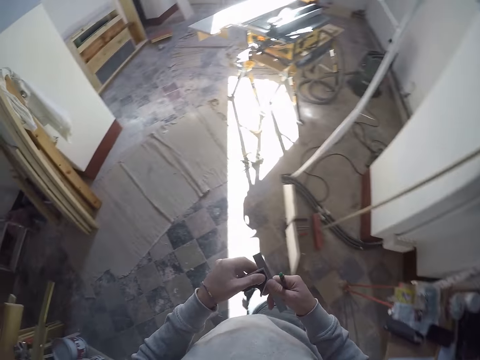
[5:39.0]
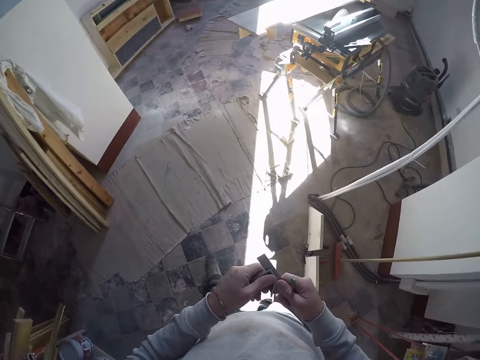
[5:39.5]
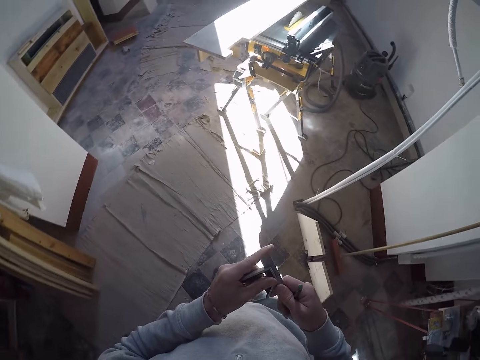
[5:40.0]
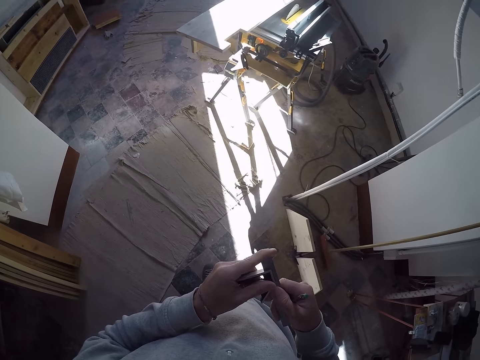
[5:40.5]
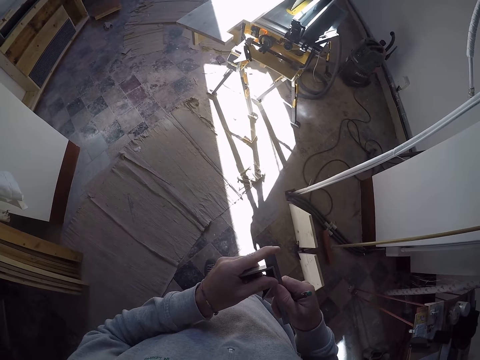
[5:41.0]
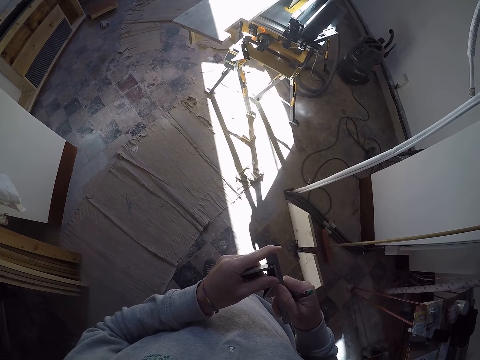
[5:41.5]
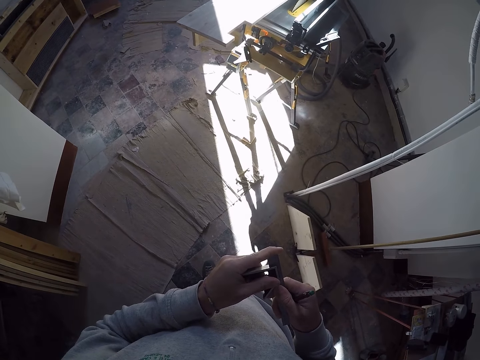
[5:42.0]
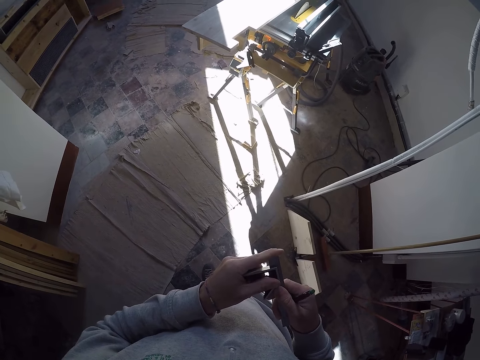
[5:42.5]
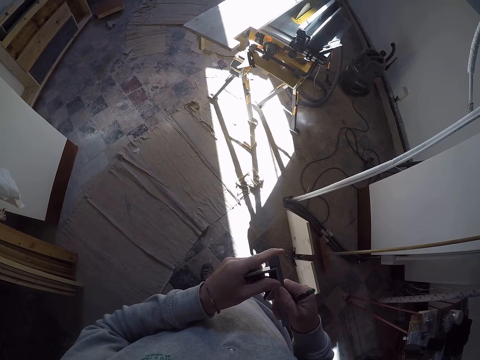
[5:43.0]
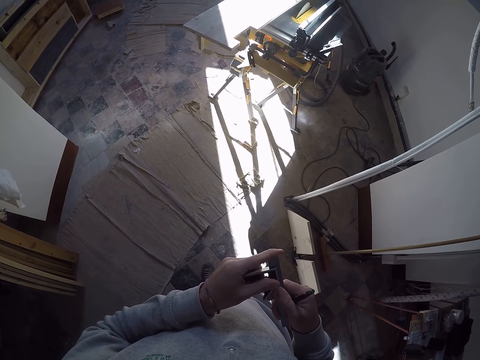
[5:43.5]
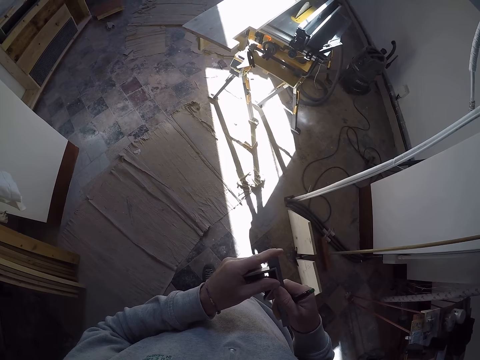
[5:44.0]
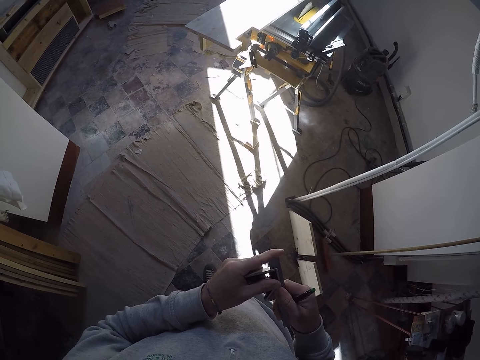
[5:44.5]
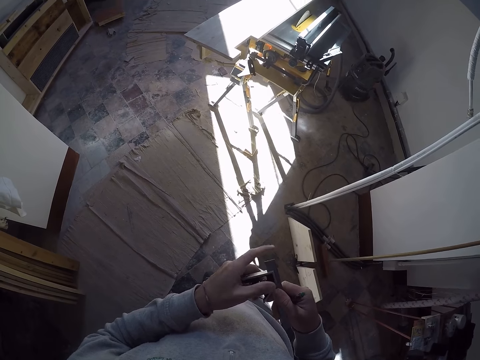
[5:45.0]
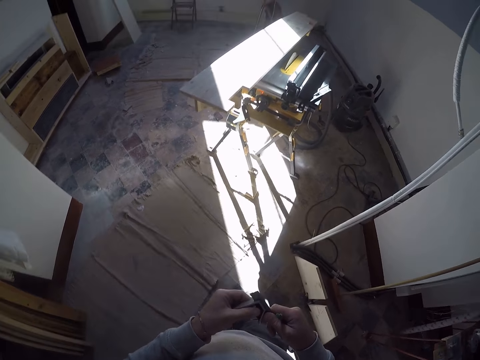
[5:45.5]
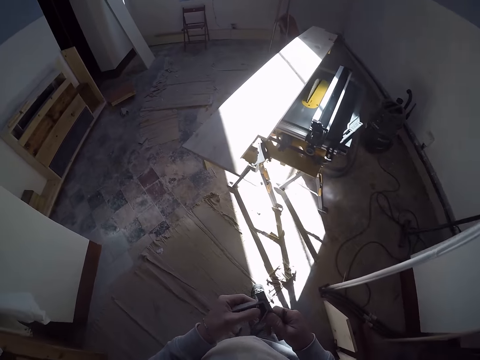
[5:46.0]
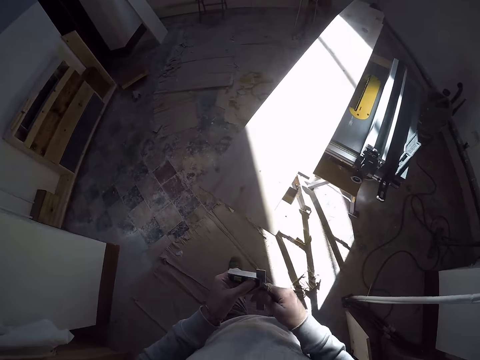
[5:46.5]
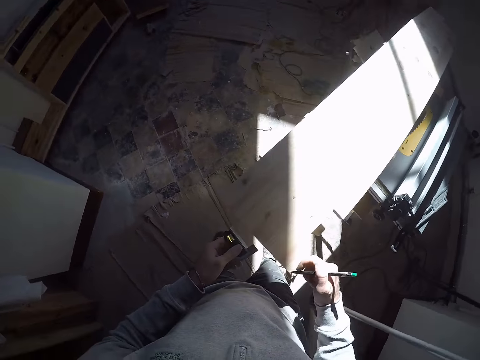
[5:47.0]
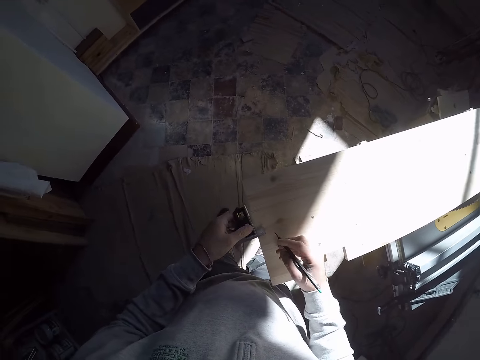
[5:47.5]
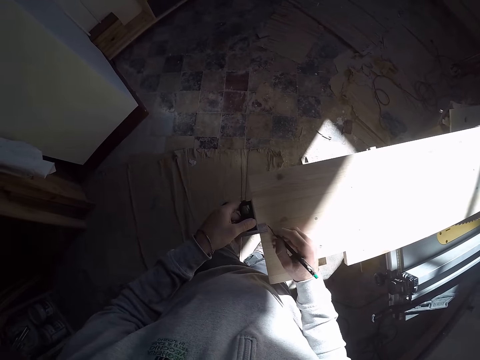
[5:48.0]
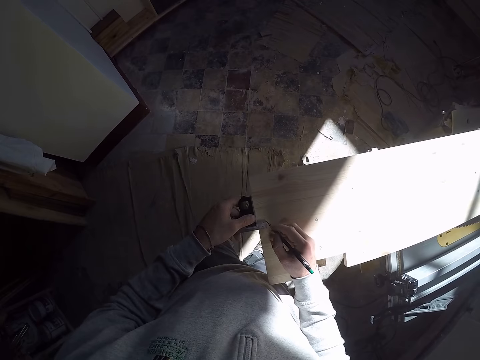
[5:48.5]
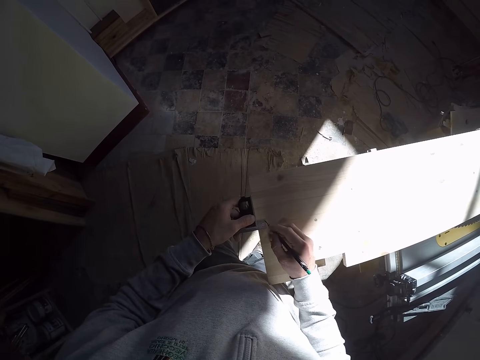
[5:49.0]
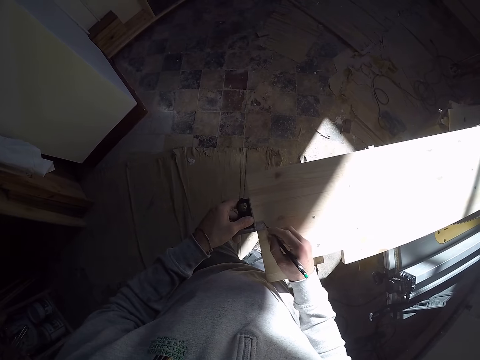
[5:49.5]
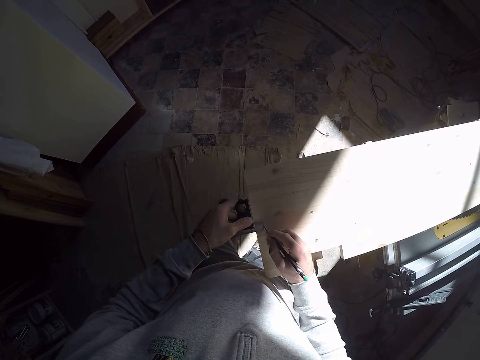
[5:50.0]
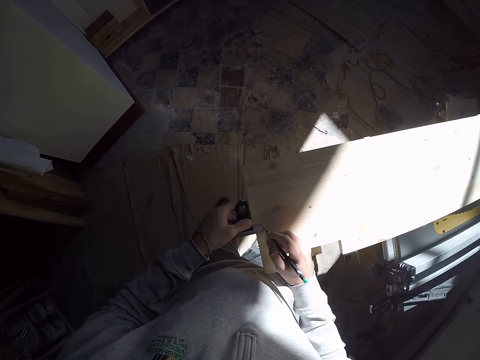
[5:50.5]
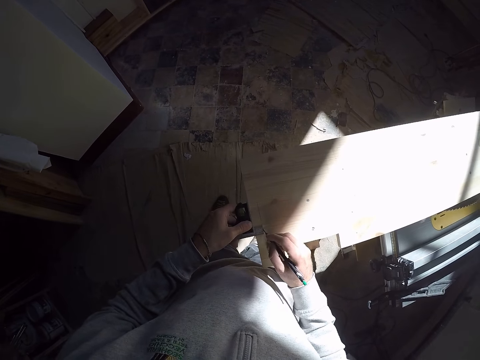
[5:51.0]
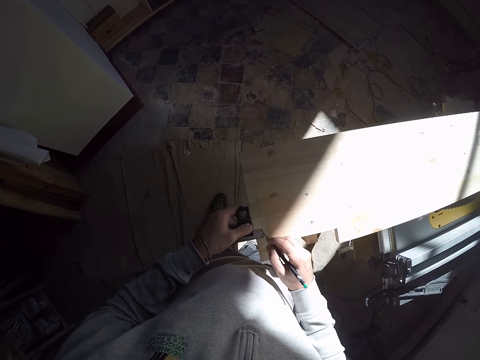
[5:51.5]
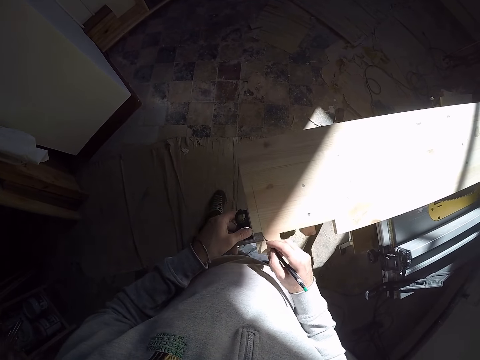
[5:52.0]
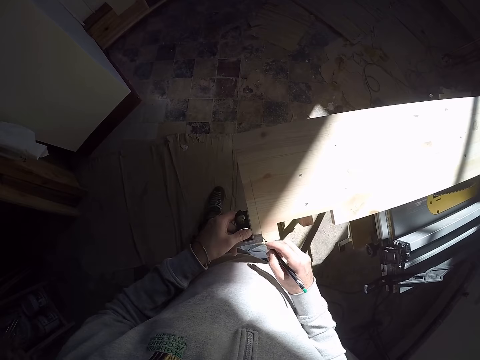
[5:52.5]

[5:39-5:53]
The camera wearer walks around a garage. He holds the meter rule or Vernier calipers with both hands. He adjusts the Vernier calipers and walks around the garage. He writes on the wood with the pencil in his right hand. He places the meter rule on the wood with his left hand. He adjusts the meter rule with his left hand.

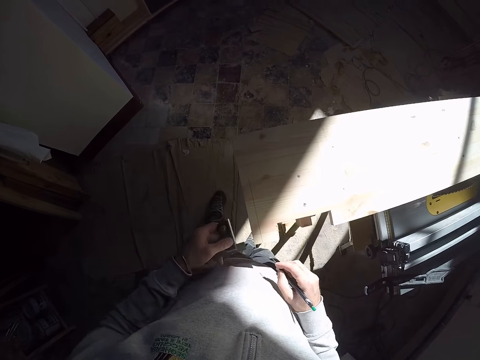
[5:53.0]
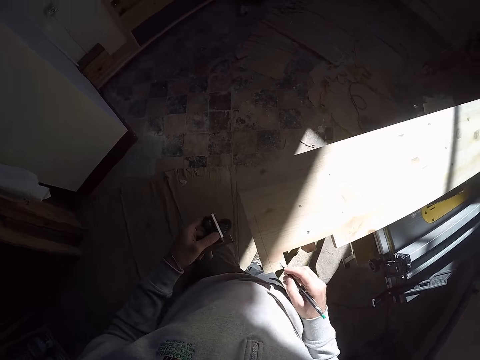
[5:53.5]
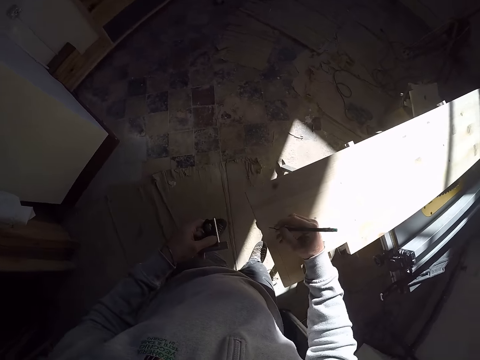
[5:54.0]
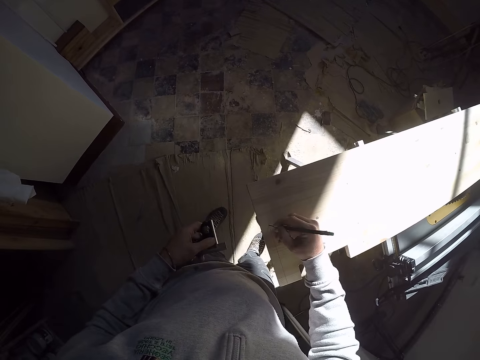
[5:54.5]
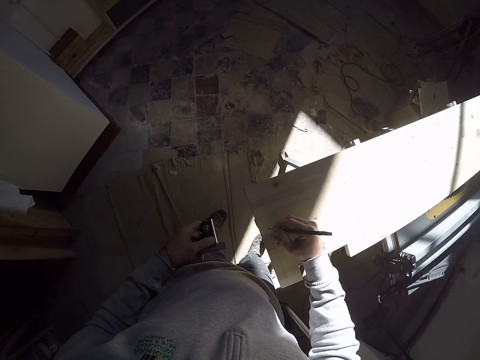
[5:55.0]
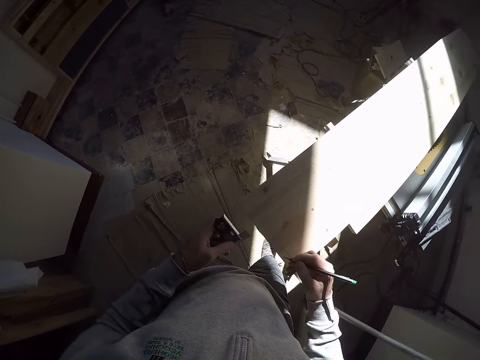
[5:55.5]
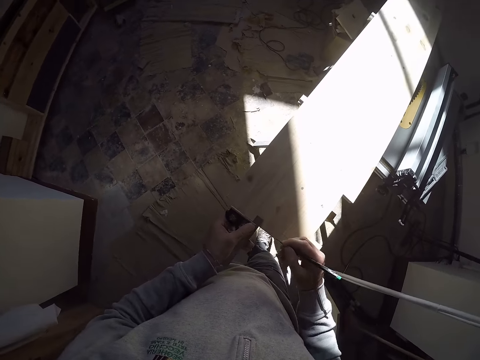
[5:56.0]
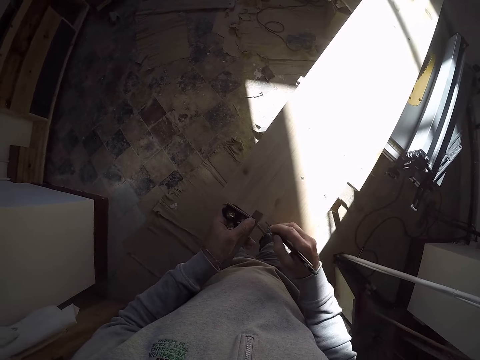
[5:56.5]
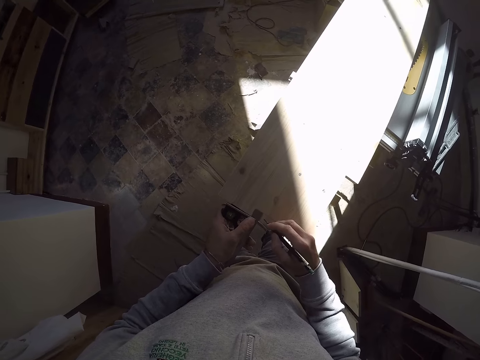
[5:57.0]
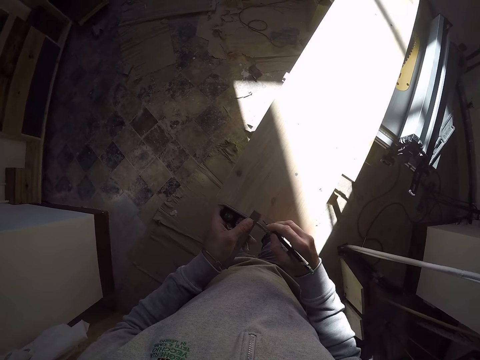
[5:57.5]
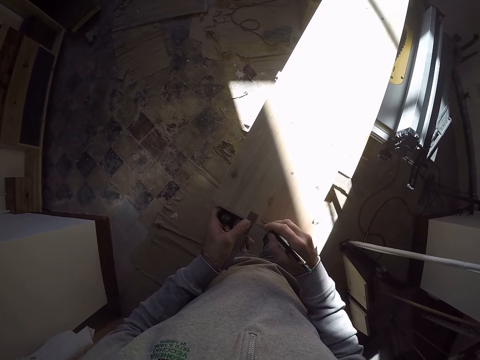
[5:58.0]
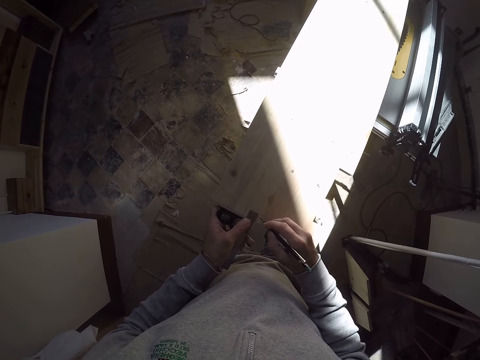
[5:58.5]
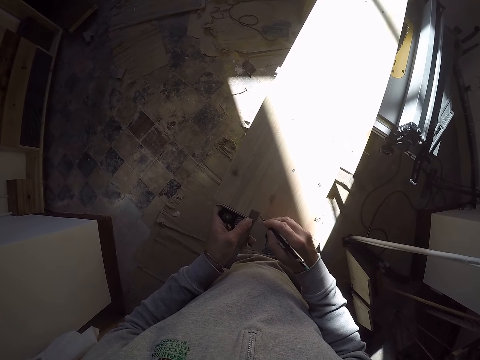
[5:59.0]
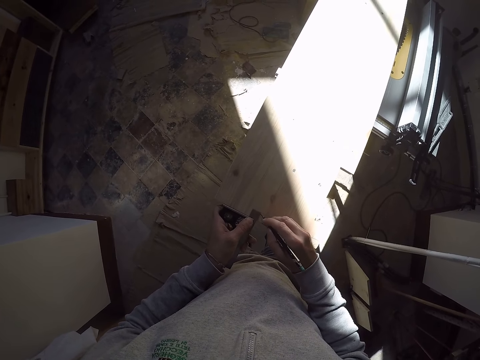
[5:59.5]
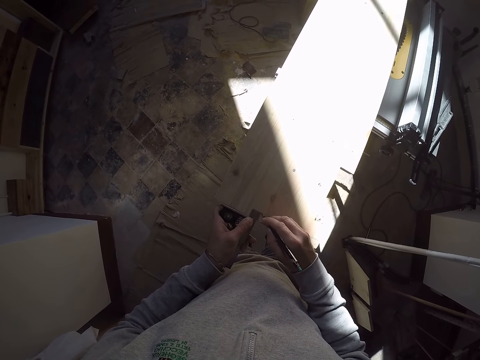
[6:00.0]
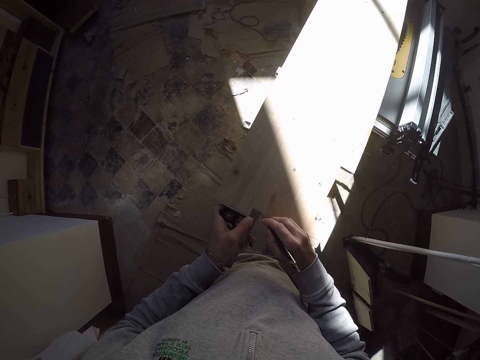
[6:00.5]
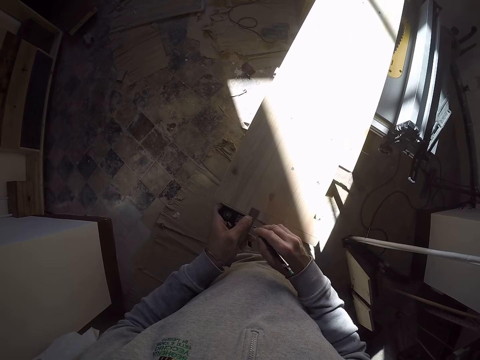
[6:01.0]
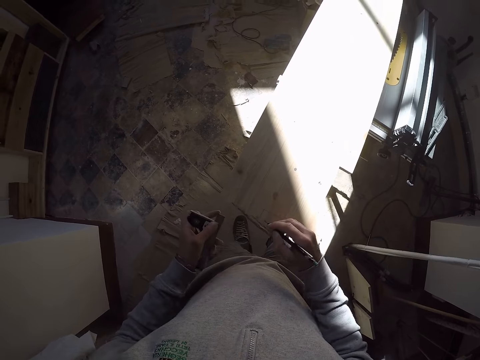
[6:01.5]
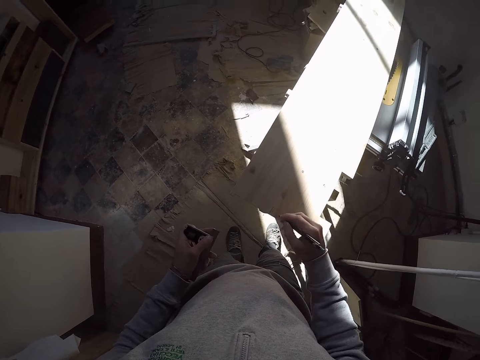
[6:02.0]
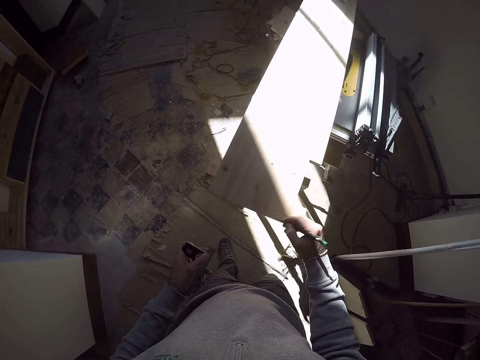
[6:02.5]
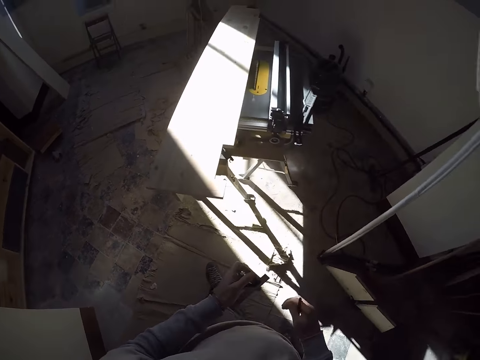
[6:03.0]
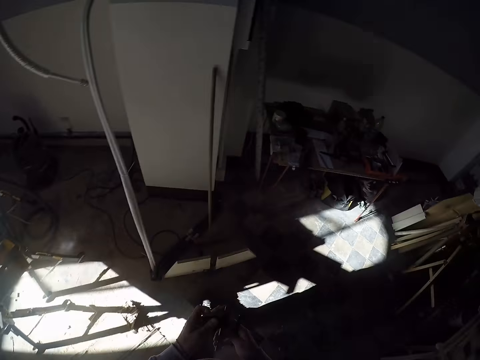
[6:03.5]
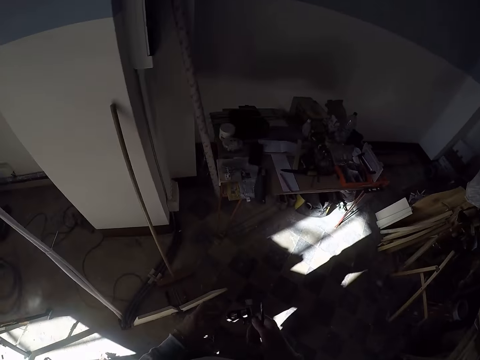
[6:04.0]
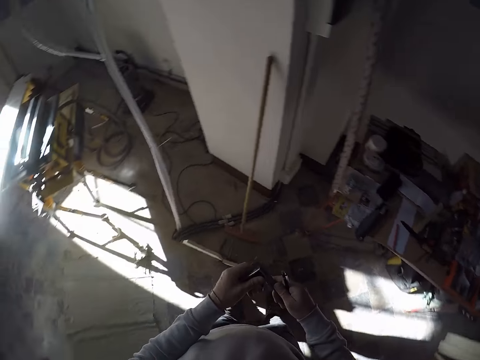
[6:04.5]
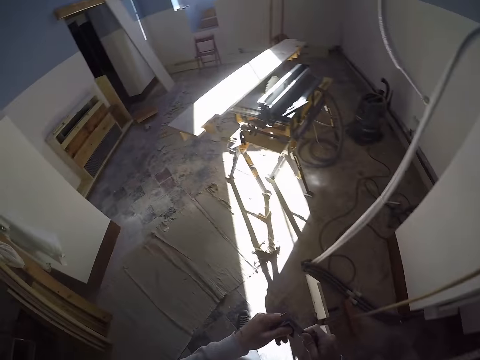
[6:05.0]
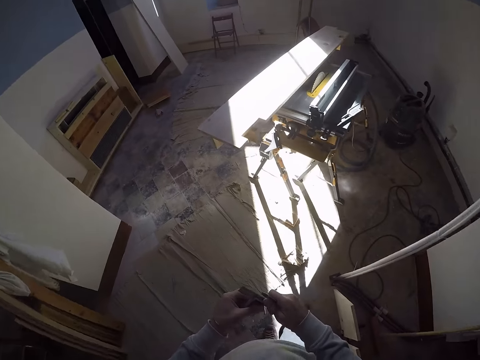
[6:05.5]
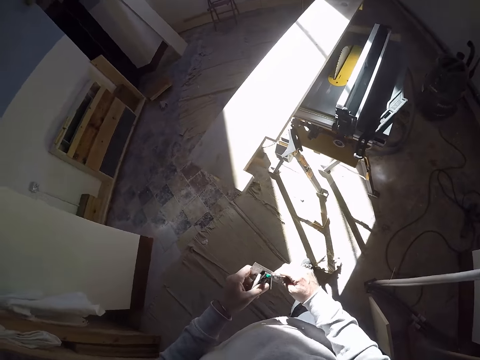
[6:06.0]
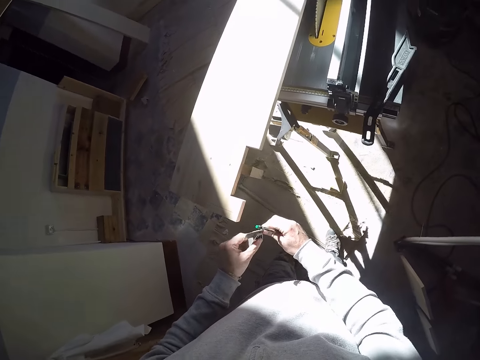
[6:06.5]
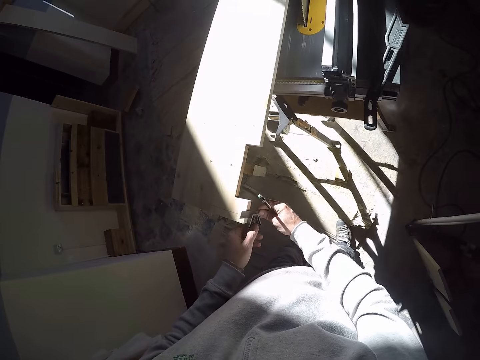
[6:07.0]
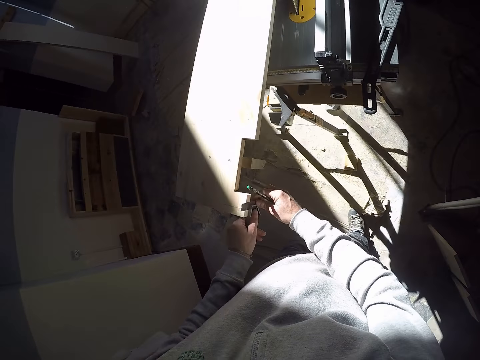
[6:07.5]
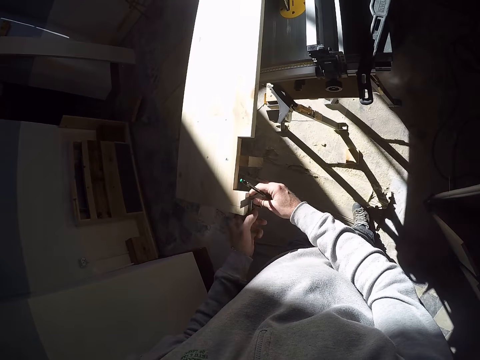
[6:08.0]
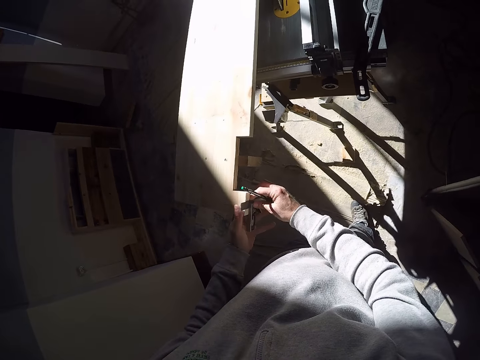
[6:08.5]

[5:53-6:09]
The camera wearer looks around a garage. He writes on the wood with the pencil in his right hand. He adjusts the Vernier calipers or meter rule on the wood. He places the meter rule on the wood with his left hand. He writes on the wood with the pencil in his right hand. He walks around the garage. He holds the meter rule with both hands. He adjusts the Vernier calipers and walks around the garage. He places the meter rule on the wood with both hands. He adjusts the Vernier calipers on the wood.
